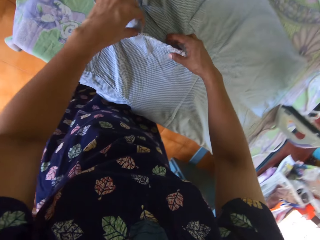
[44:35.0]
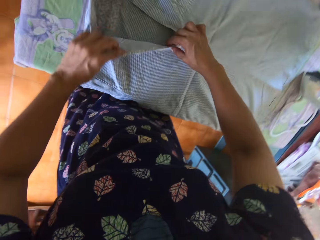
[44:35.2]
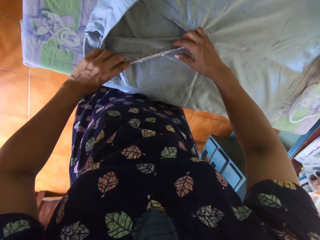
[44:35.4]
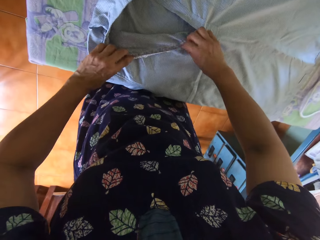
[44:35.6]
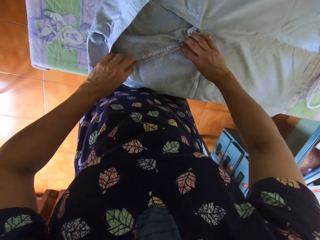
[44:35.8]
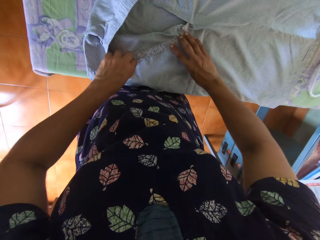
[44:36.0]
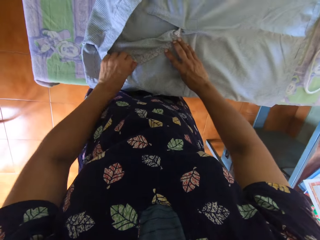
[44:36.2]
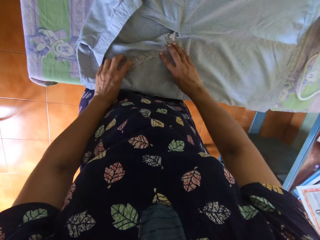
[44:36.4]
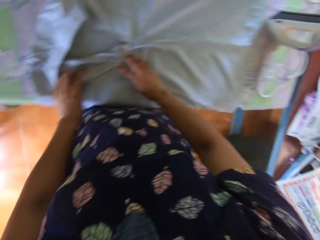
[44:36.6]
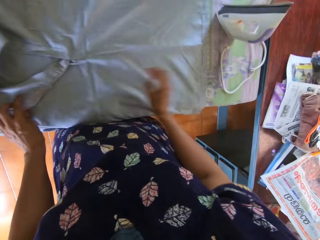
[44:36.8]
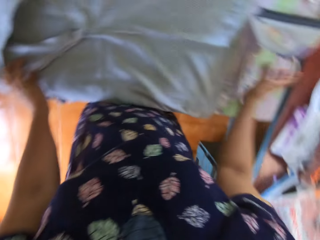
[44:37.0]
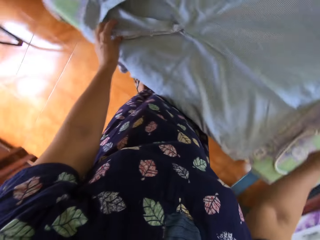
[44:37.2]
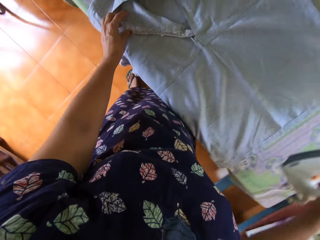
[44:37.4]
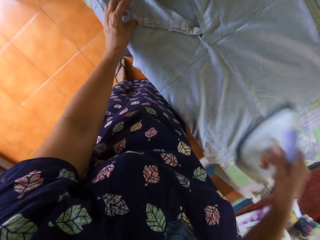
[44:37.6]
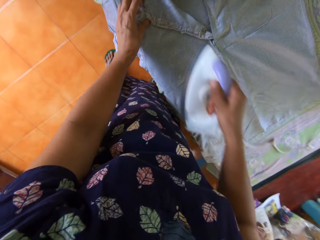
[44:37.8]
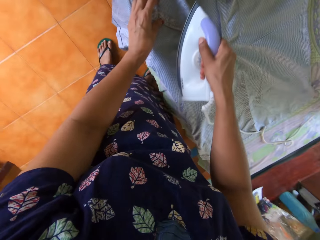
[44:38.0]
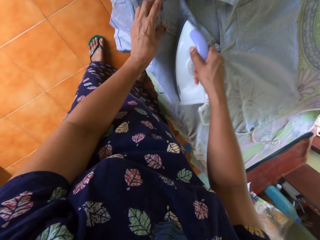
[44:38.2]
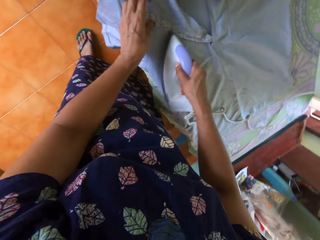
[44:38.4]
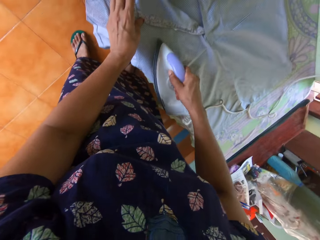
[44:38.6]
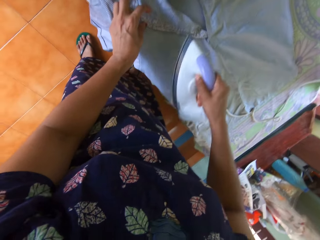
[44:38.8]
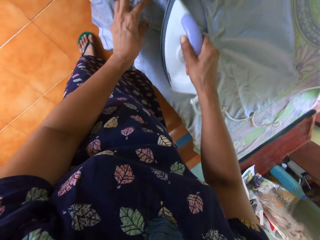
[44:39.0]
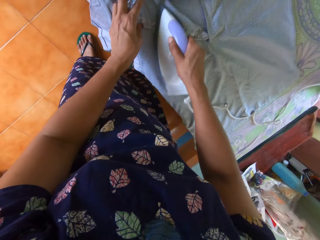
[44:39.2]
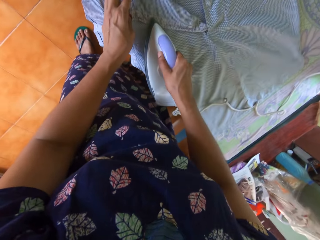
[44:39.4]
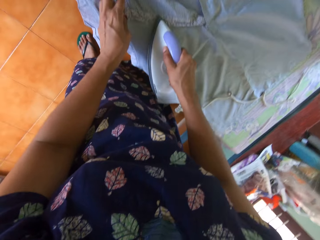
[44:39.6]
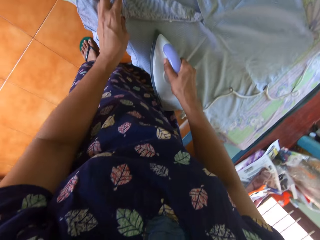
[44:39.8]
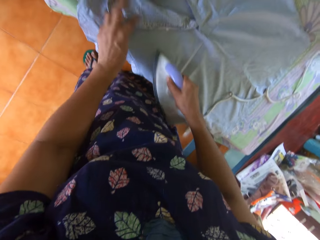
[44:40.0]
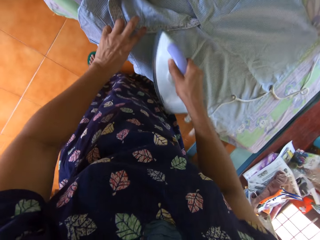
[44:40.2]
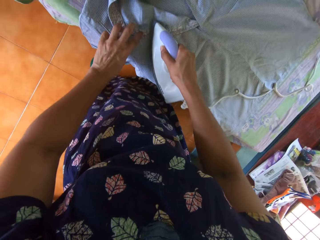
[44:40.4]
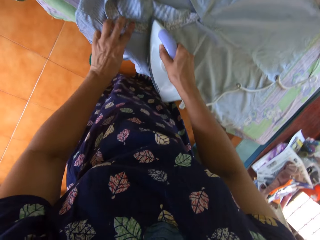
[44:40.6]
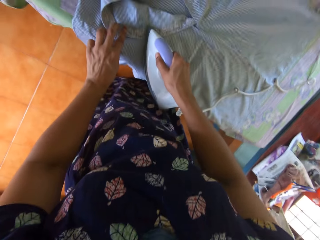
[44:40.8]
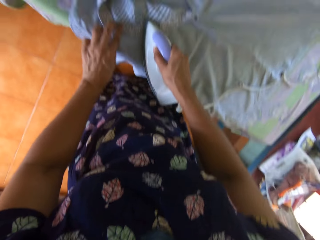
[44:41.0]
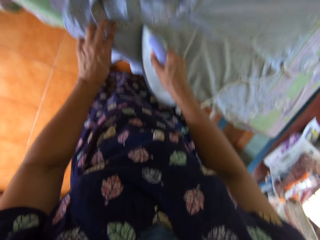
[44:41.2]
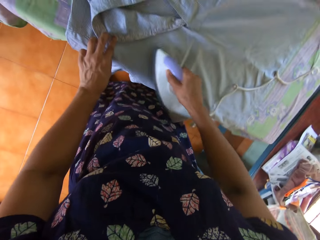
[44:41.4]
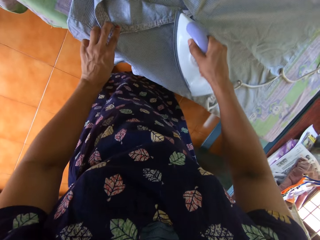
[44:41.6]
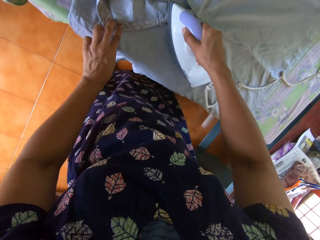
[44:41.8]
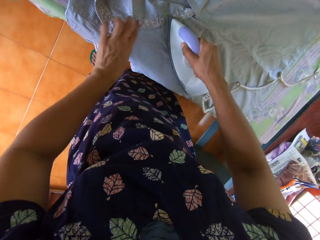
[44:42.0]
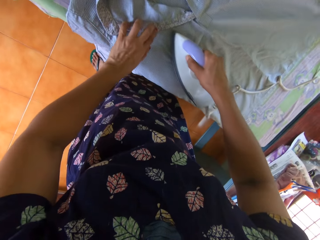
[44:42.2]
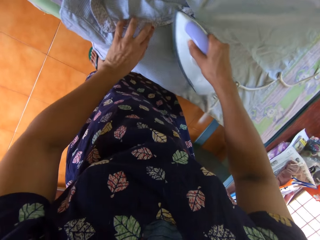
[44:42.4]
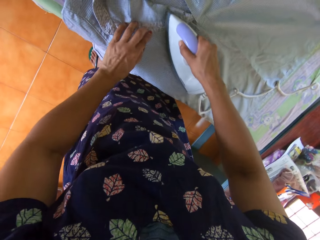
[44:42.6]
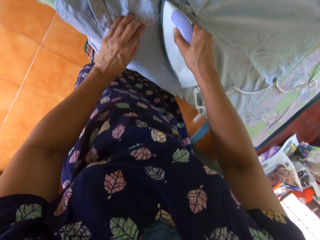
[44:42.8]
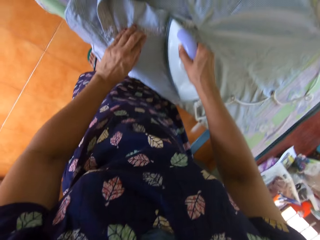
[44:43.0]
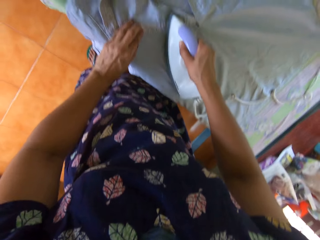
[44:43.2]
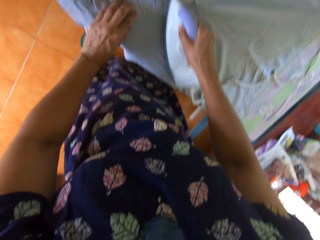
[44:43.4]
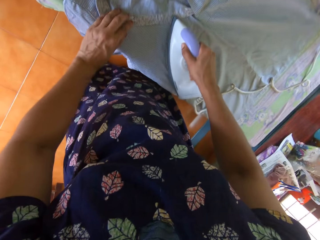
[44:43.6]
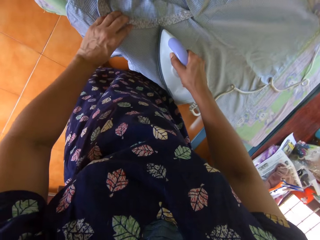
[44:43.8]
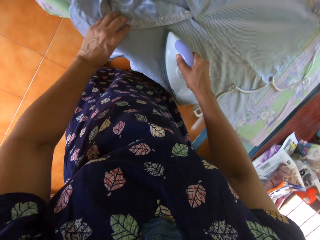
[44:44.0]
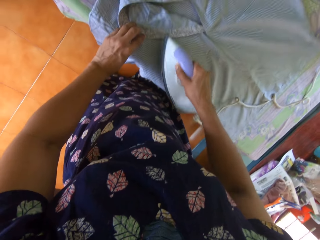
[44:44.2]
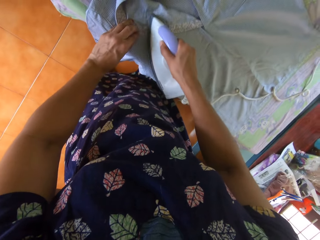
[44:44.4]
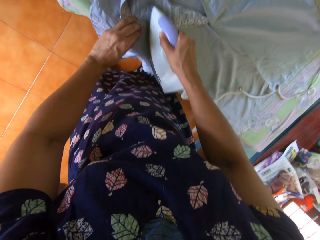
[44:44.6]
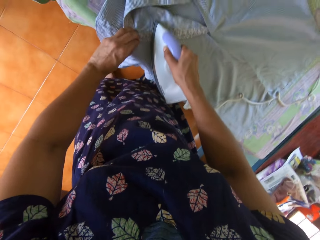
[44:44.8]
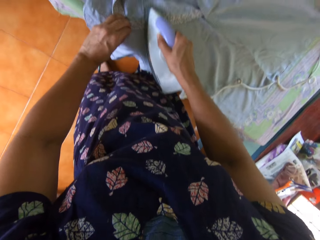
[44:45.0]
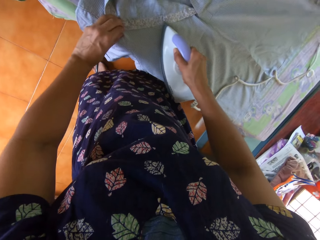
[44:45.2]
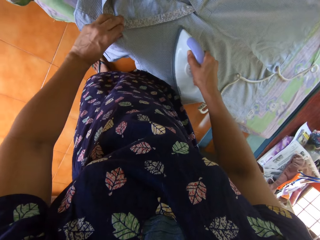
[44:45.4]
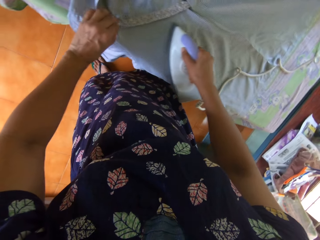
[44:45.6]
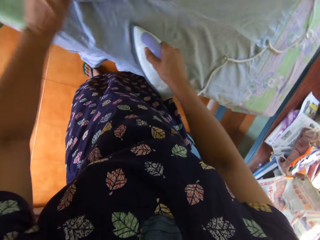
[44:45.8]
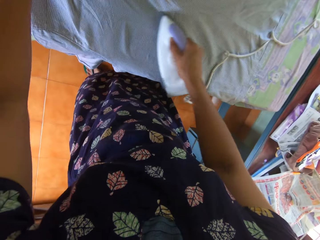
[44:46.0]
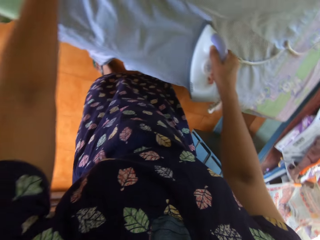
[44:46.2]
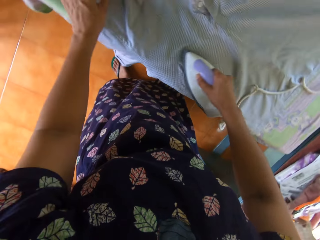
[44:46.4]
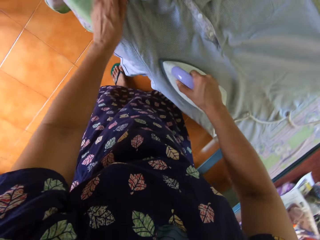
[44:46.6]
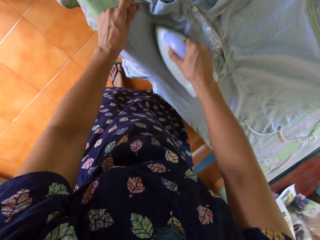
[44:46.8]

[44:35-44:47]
The camera wearer picks up the iron from the table with her right hand. She straightens the shirt with the pressing iron.

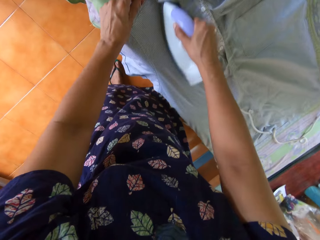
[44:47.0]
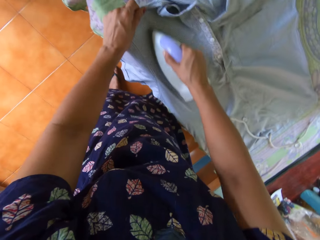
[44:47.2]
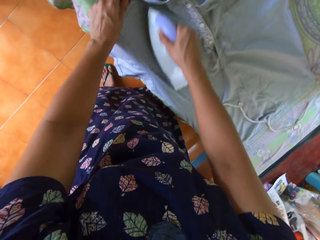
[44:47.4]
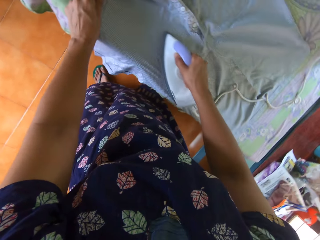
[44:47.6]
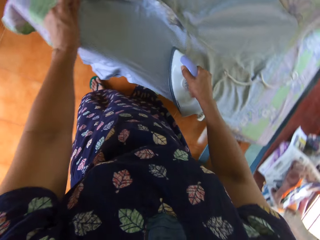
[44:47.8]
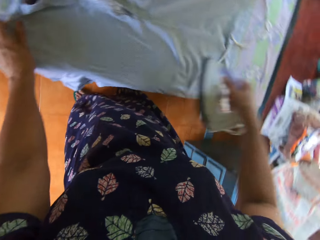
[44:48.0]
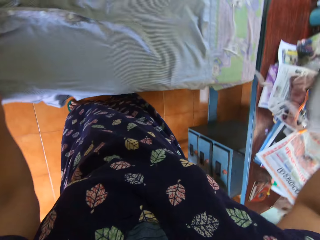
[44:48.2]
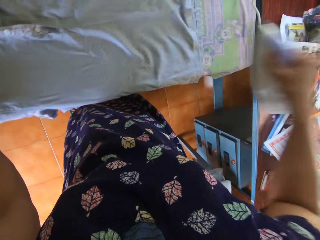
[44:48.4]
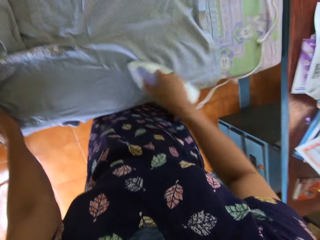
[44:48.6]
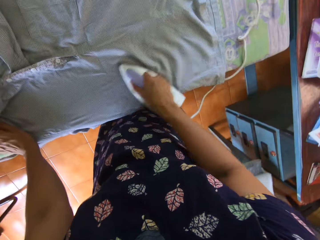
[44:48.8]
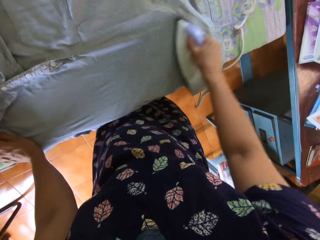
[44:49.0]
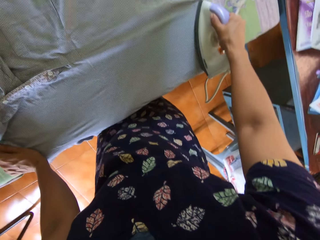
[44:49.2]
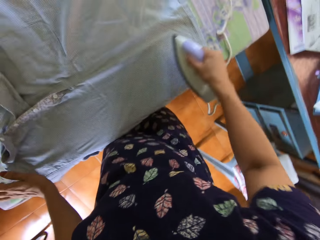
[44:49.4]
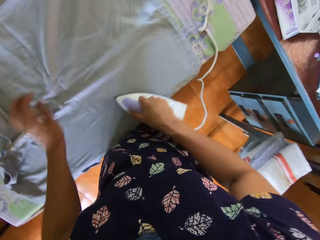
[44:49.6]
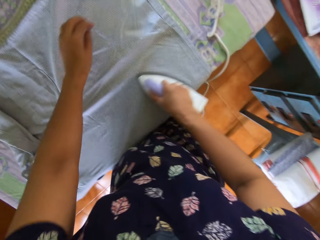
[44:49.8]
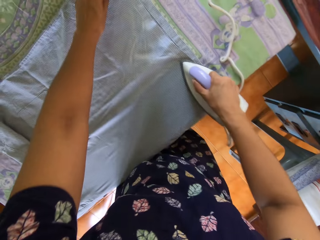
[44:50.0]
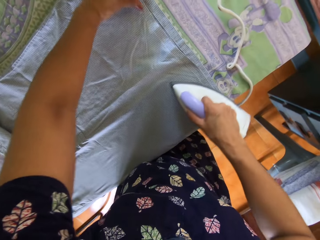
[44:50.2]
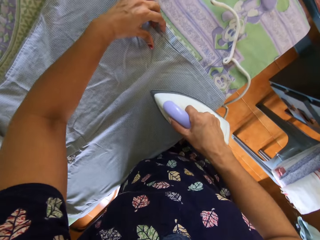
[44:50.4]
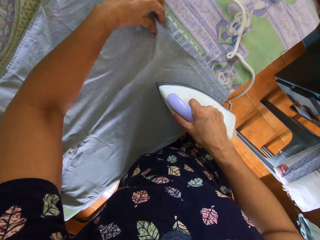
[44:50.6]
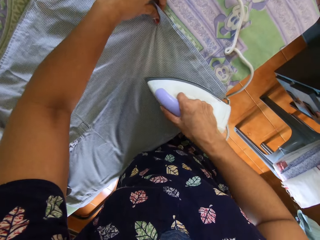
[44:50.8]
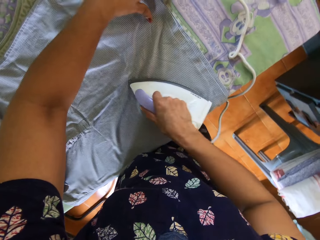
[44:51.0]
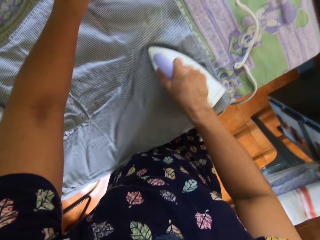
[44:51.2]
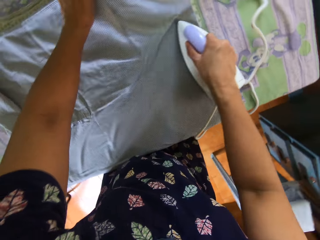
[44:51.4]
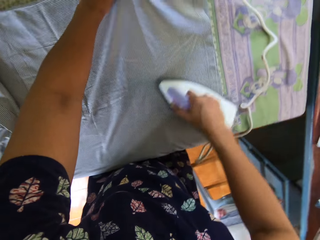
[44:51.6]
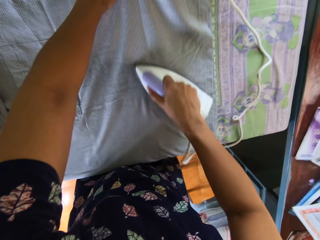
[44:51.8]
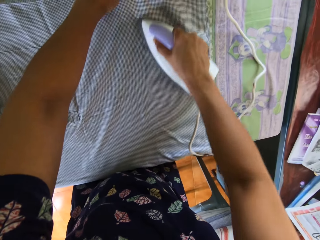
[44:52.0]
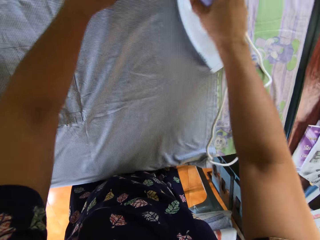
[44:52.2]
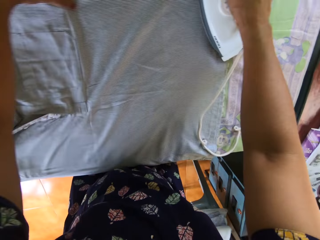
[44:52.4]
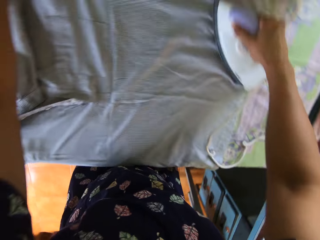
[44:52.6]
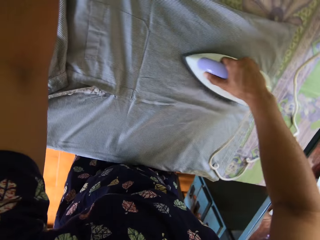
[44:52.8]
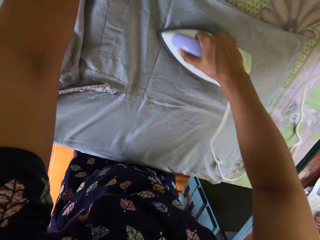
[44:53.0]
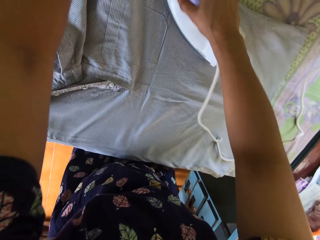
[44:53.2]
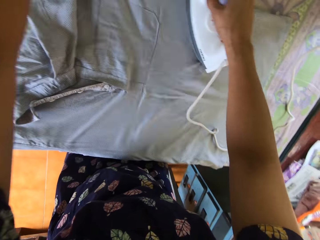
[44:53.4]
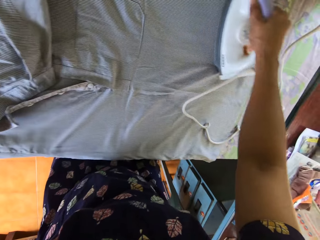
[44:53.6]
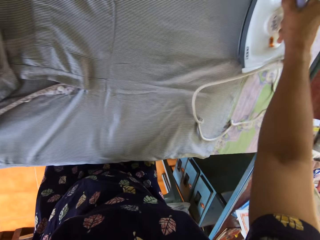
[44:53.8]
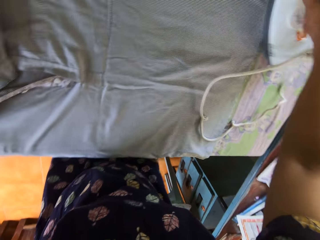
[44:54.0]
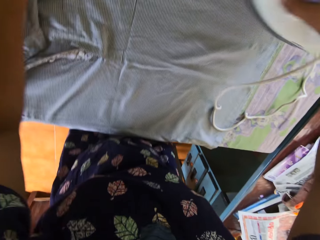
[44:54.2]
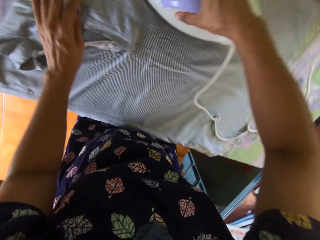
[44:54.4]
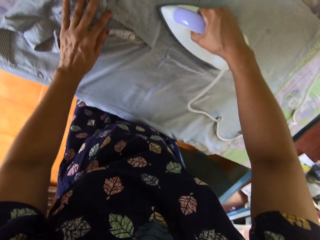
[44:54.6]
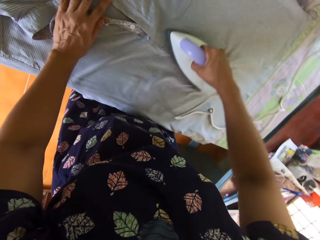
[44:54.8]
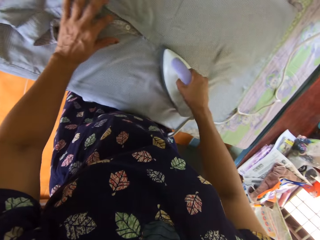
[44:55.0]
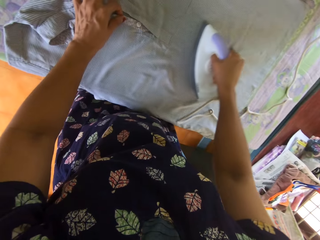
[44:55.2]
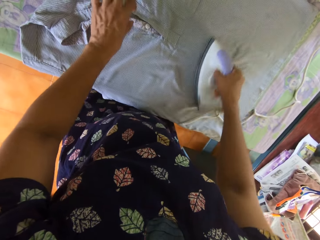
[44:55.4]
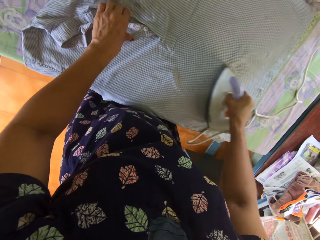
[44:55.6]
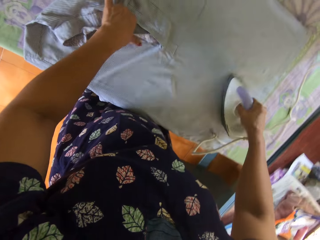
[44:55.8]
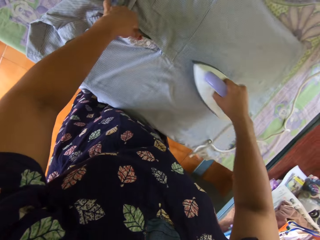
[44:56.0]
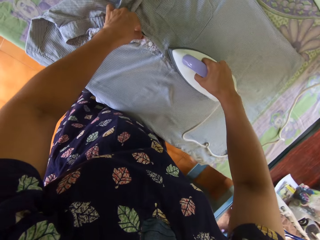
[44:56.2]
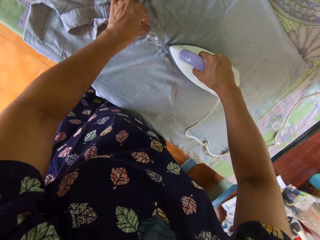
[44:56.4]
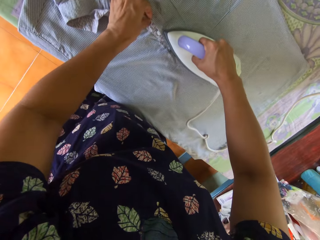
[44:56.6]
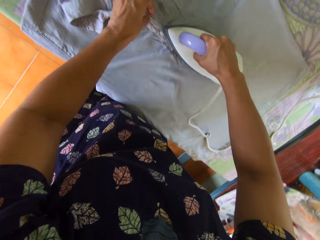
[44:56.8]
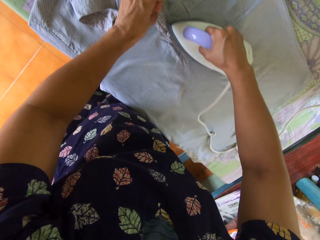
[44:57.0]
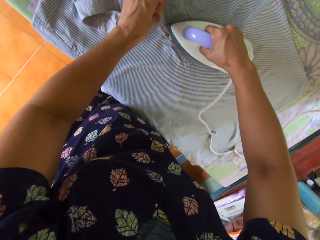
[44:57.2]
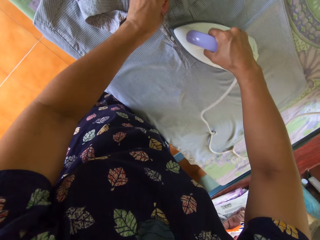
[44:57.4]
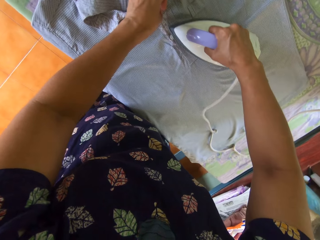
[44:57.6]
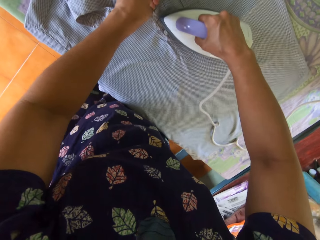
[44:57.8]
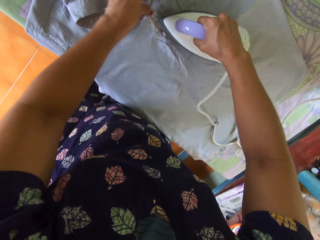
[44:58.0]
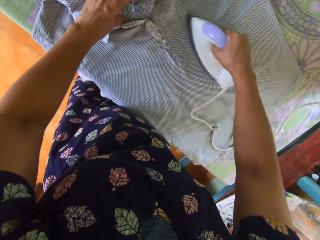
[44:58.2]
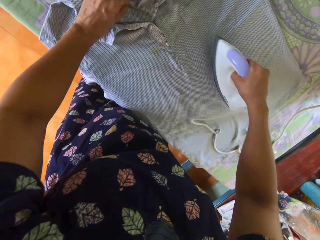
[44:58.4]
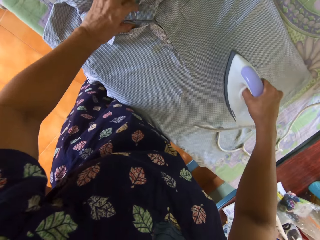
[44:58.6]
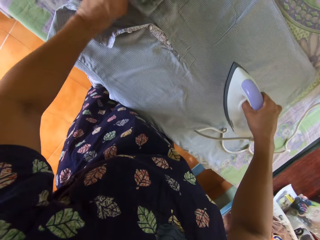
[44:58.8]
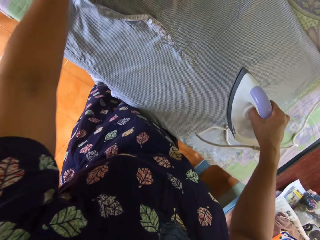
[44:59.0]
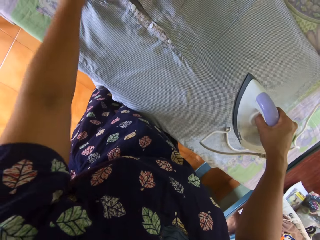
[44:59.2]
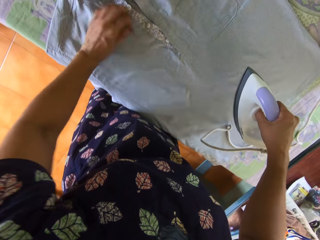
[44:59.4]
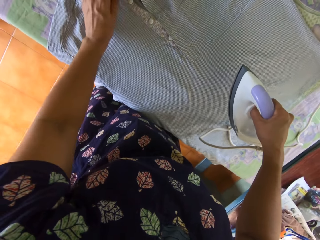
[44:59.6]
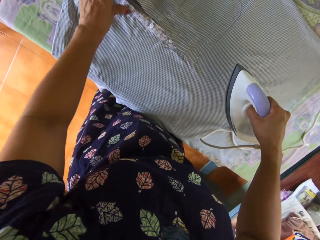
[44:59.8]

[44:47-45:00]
The camera wearer adjusts the shirt with his right hand. He stretches the t-shirt. He removes the wrinkles on the t-shirt with the iron box.
